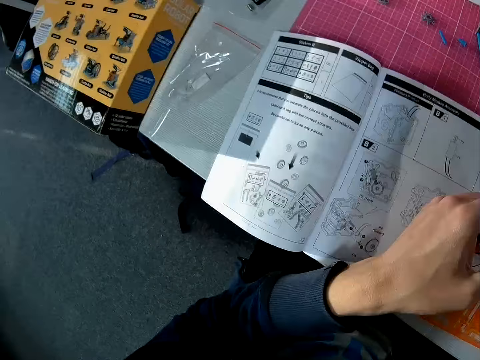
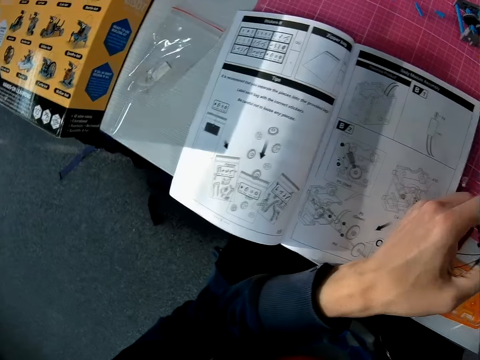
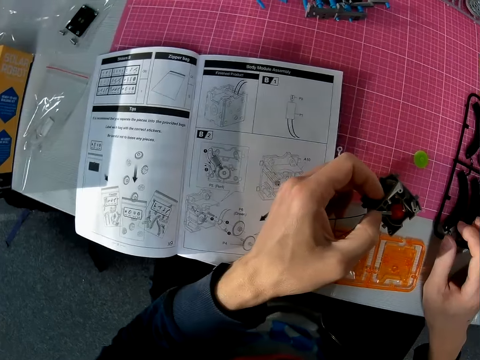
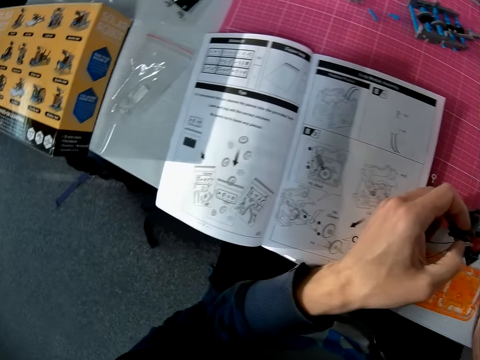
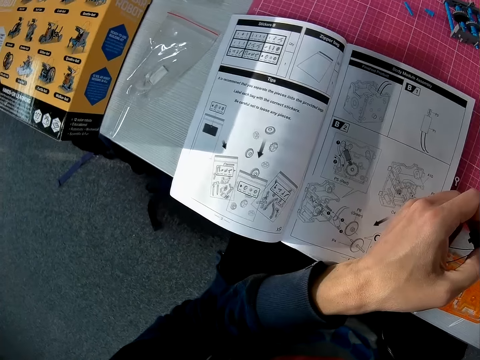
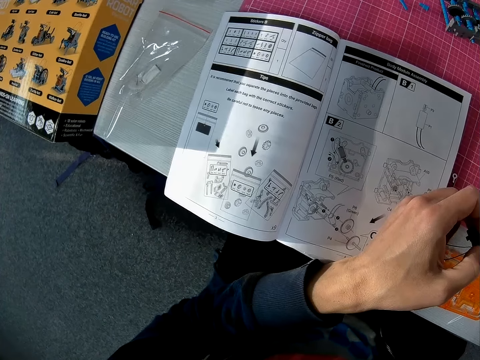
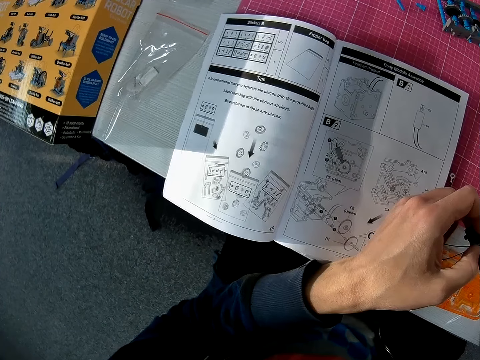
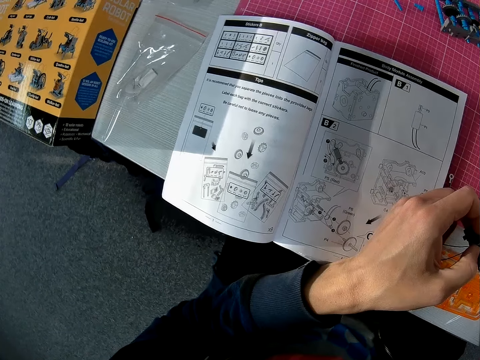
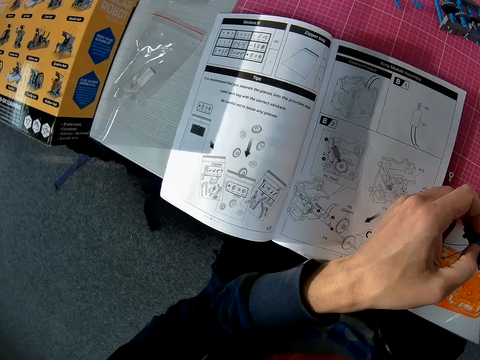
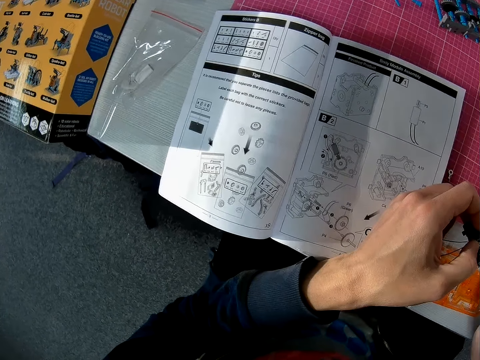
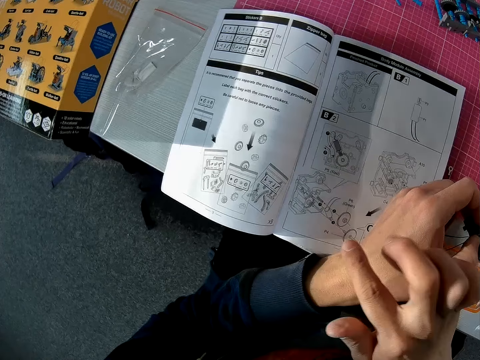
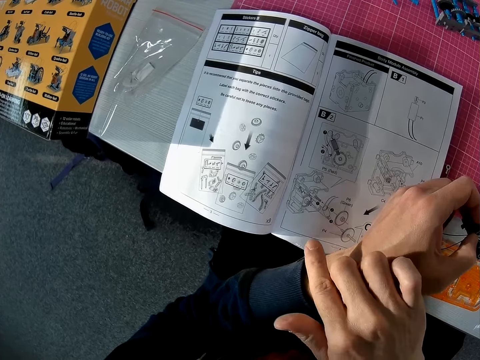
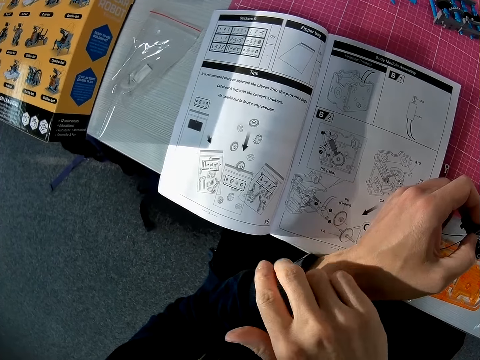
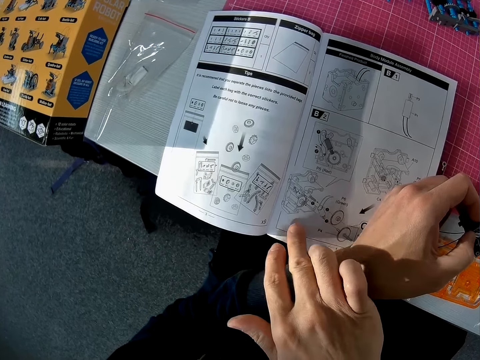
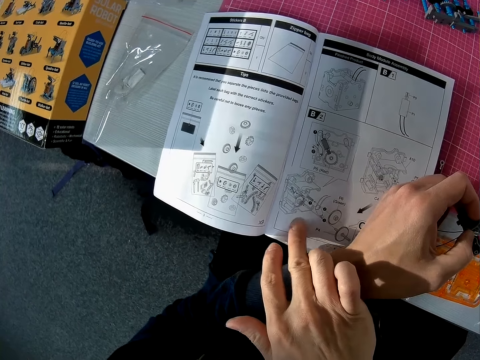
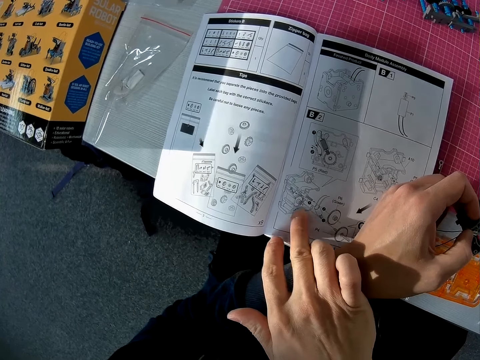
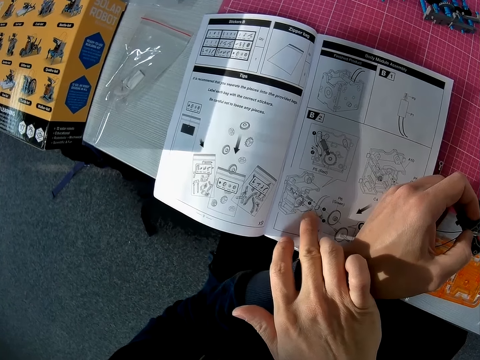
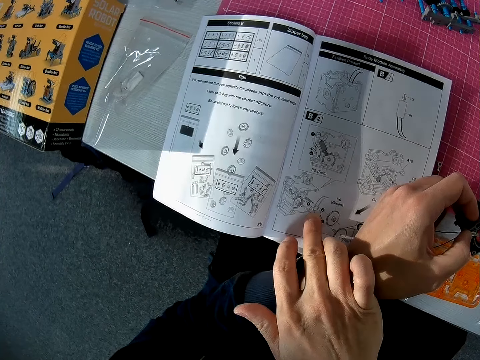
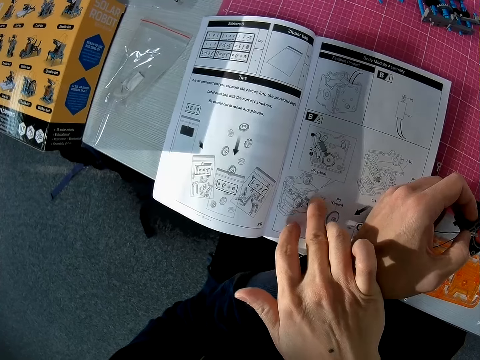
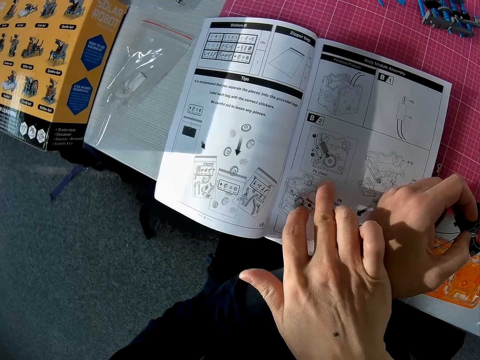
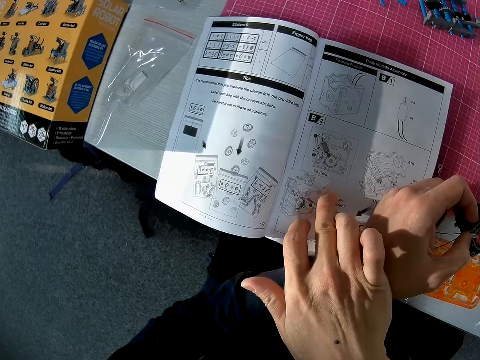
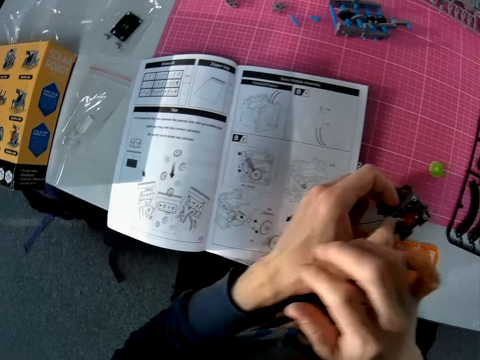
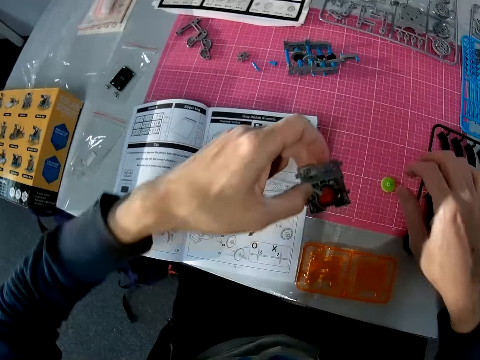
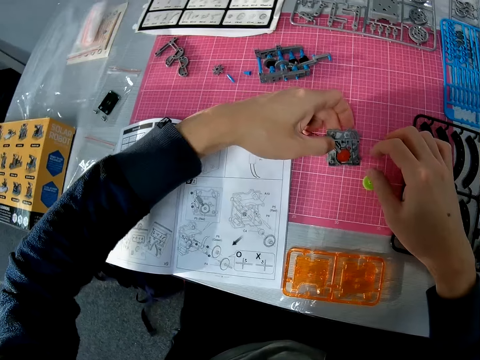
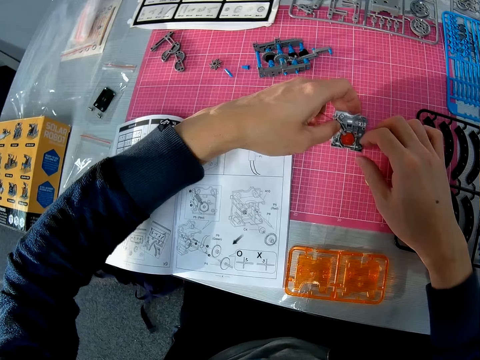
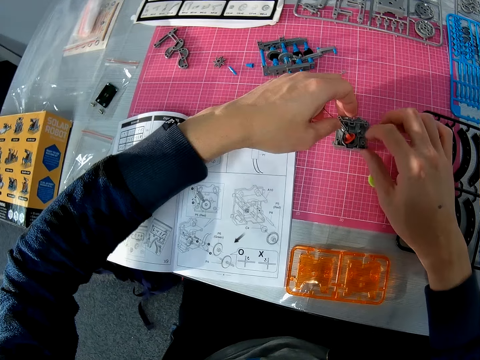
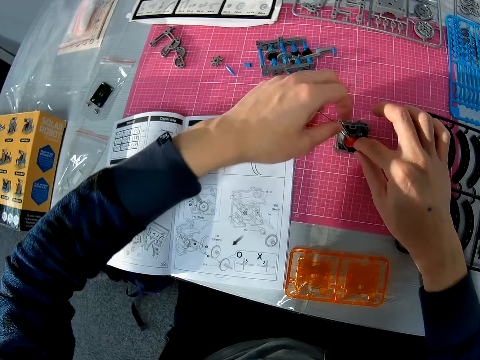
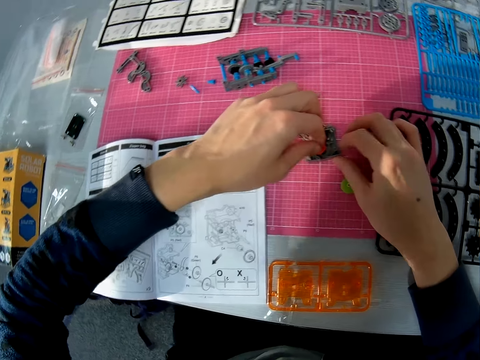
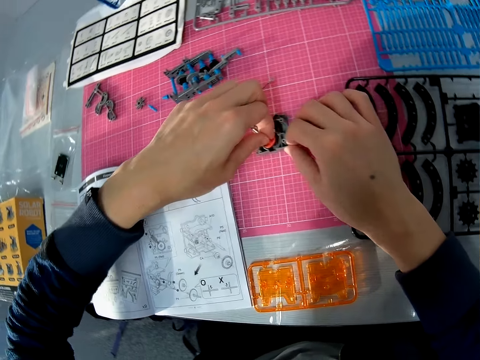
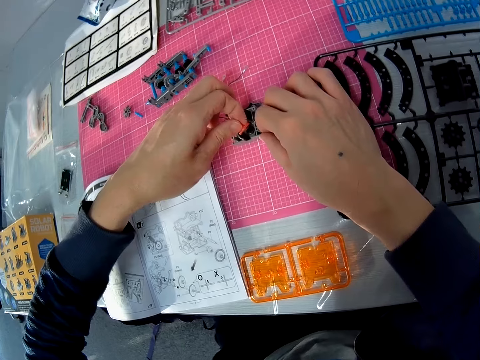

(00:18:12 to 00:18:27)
The camera wearer turns around. He looks at the instruction booklet. He looks at something. He looks at the instruction booklet. He moves a hand. He looks through a page of a book on the table with his right hand. He points at the manual. He removes a hand from the manual. He lifts the solar robot. He puts the solar robot in his left hand on the table. He removes a hand from the solar robot. He adjusts the object with both hands. He holds the solar robot with the other hand. He holds the red gear. He holds the solar robot.

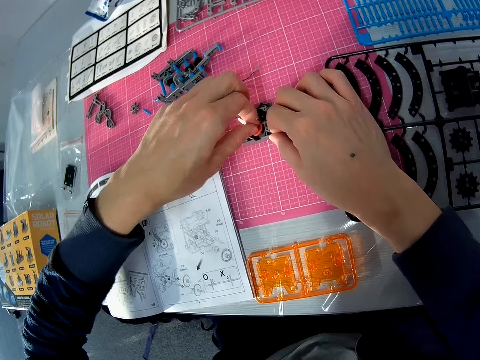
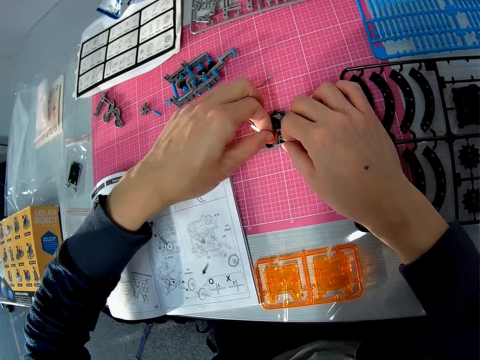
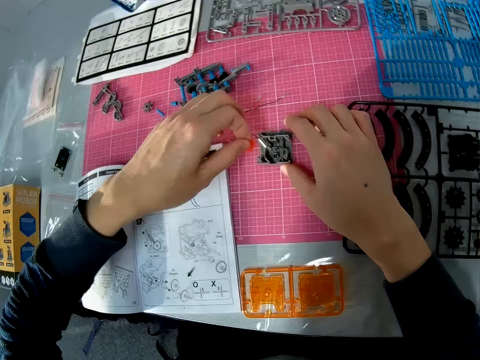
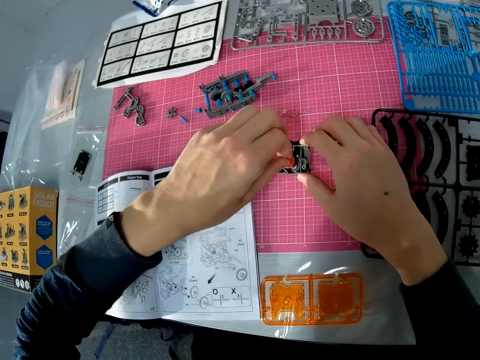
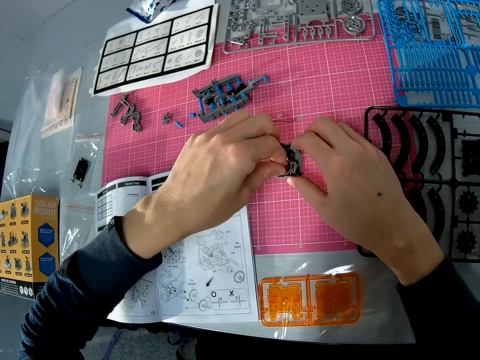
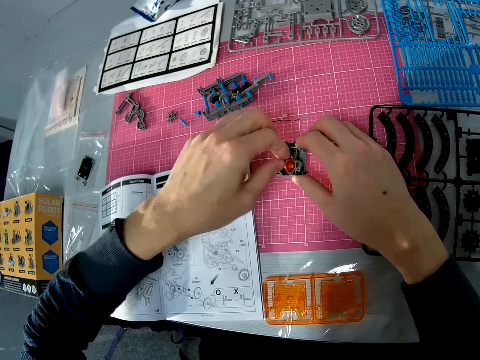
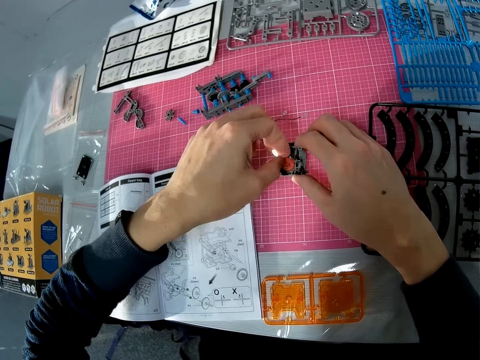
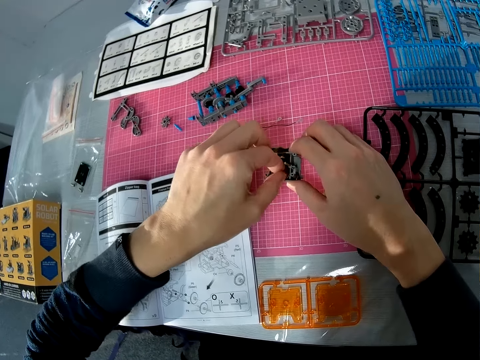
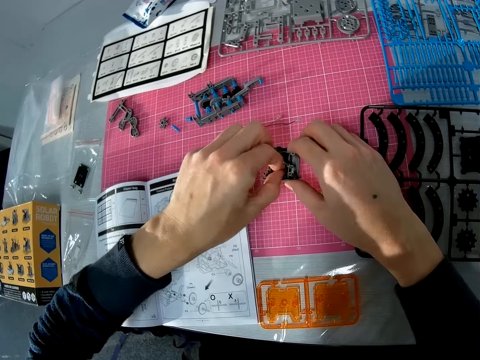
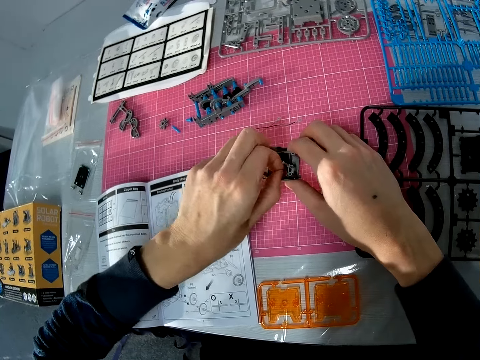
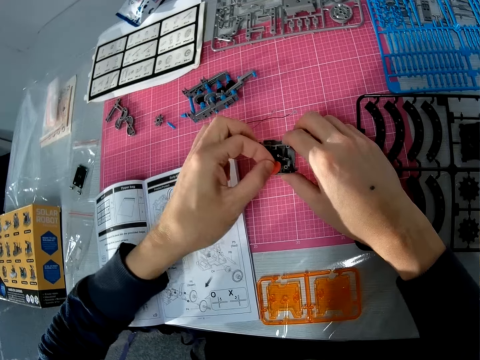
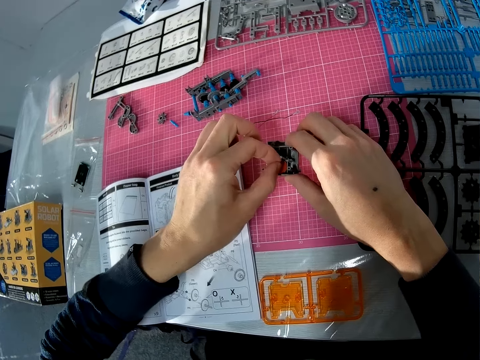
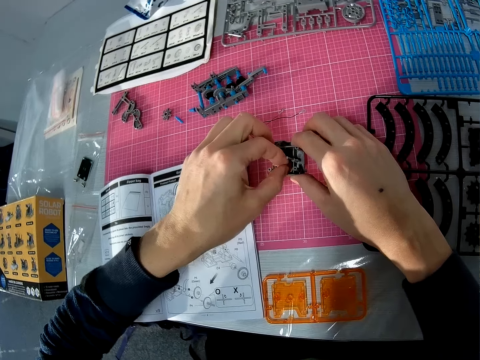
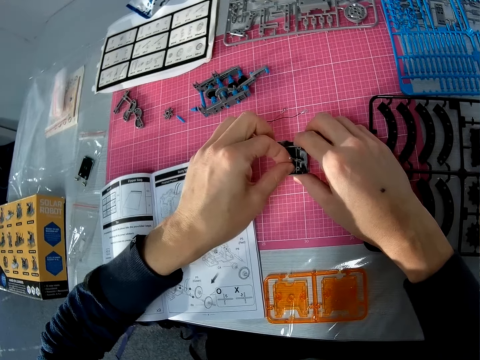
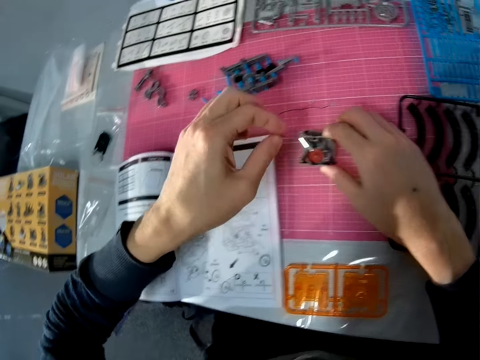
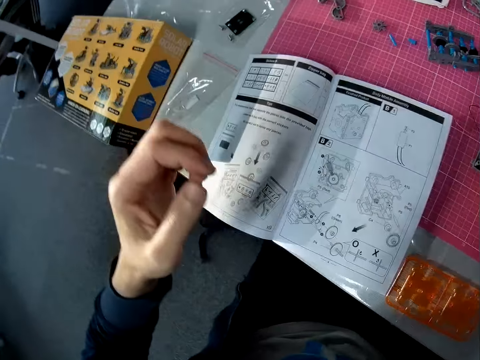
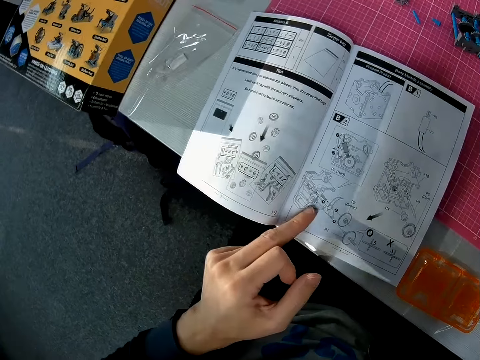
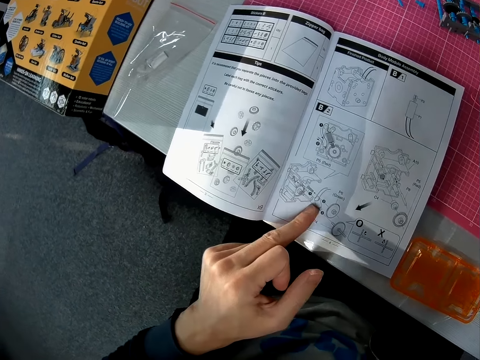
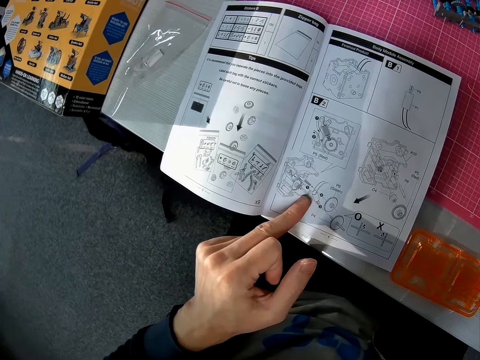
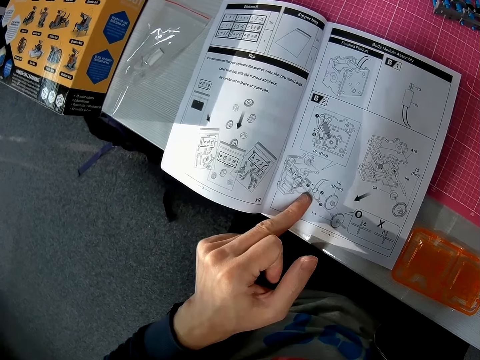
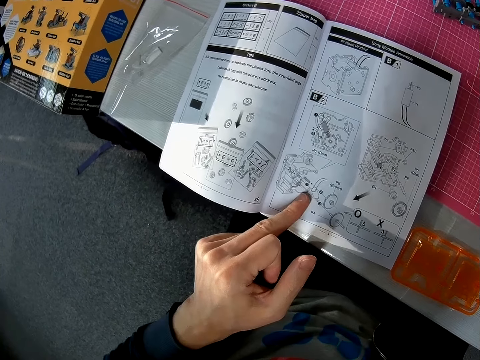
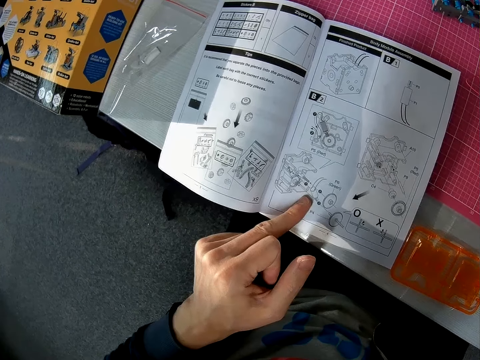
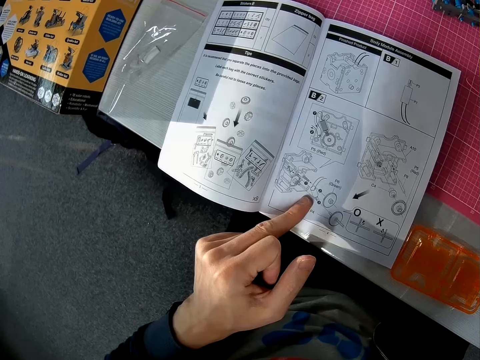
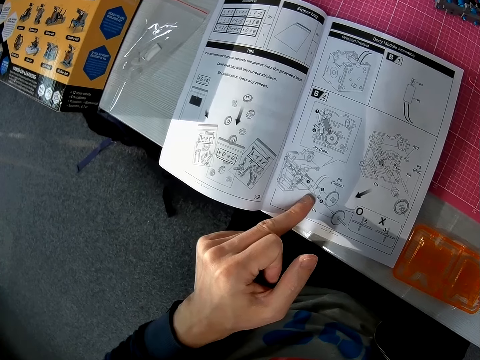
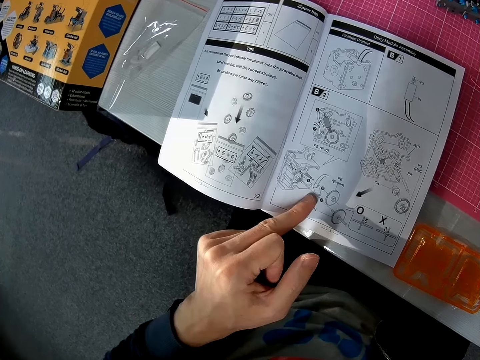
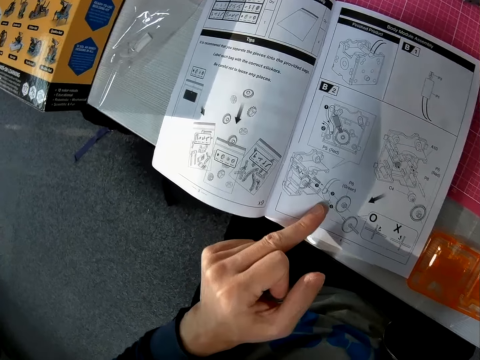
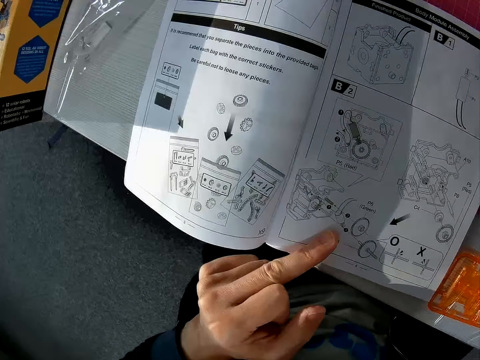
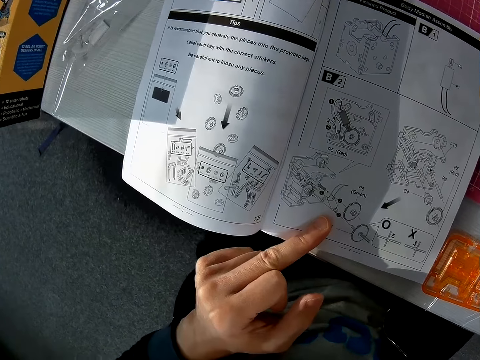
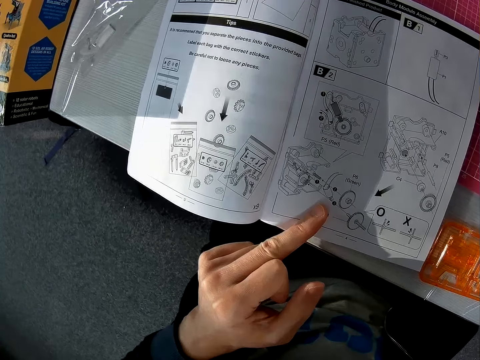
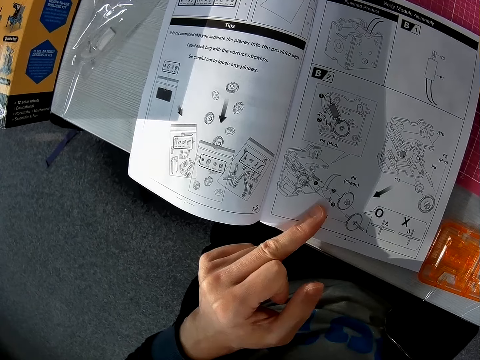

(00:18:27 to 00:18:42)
The camera wearer picks up the red gear. He moves the solar robot. He puts the red gear back. He removes his hand from the red gear. He looks through a page of the book on the table with his left hand. He points at the manual with a finger.
